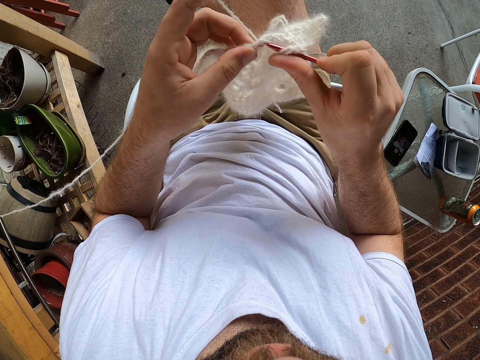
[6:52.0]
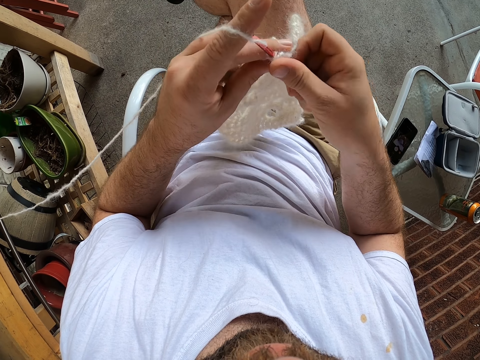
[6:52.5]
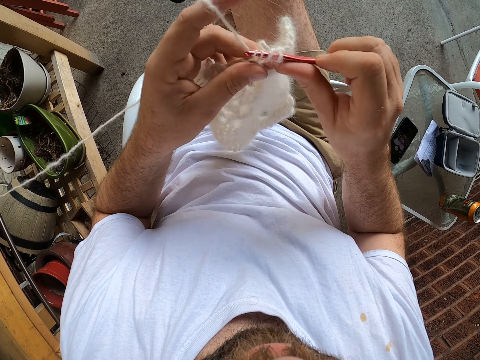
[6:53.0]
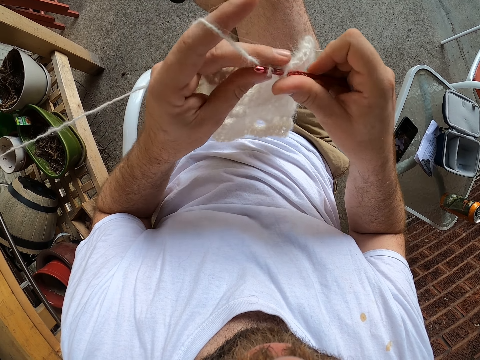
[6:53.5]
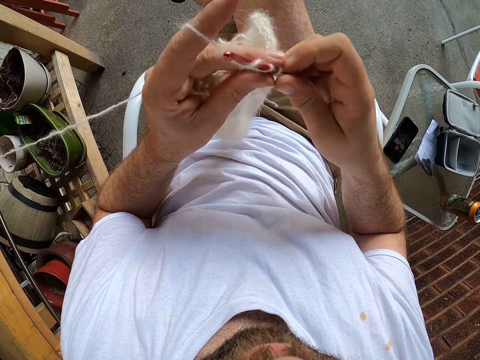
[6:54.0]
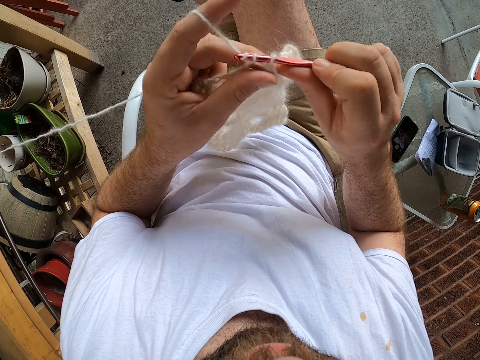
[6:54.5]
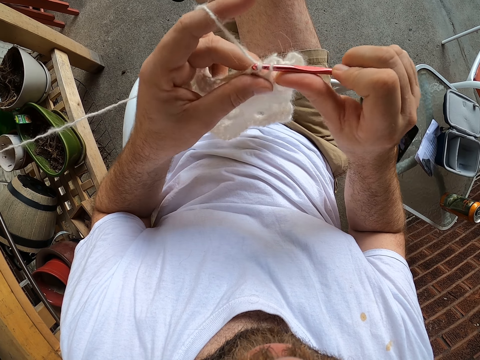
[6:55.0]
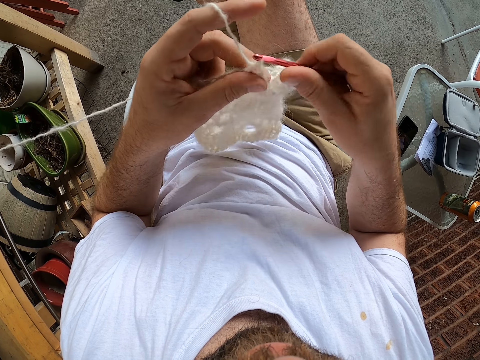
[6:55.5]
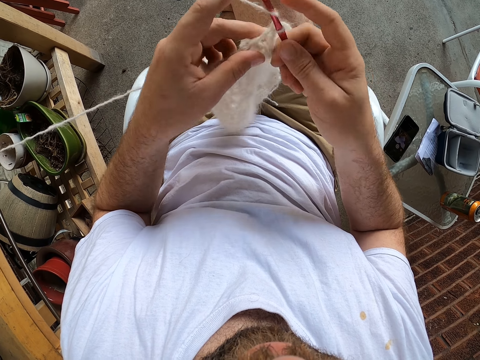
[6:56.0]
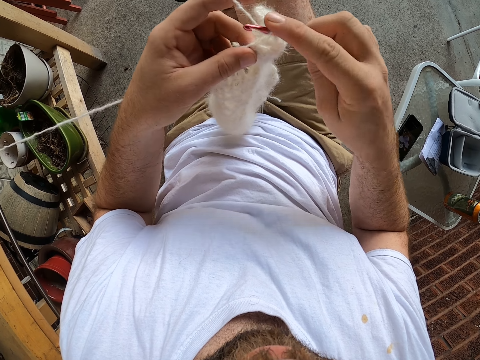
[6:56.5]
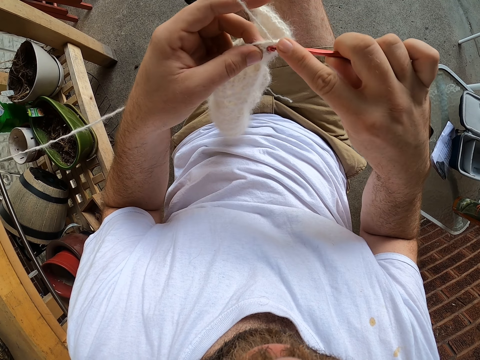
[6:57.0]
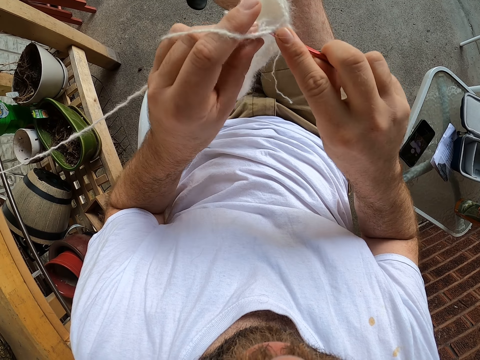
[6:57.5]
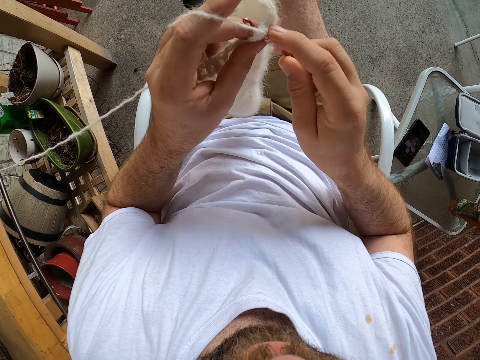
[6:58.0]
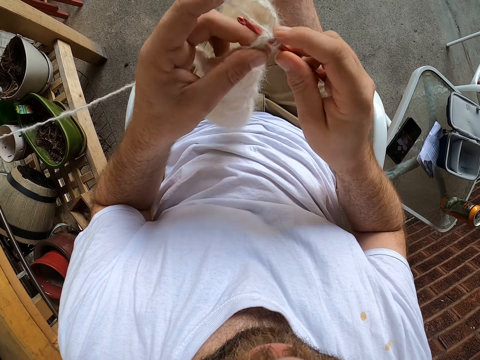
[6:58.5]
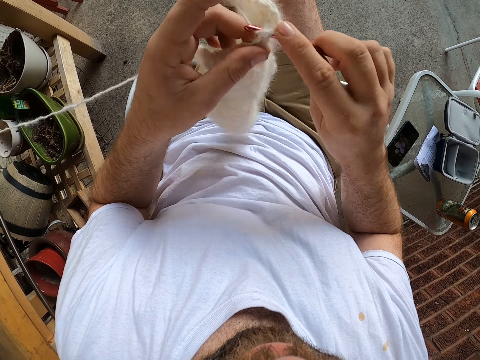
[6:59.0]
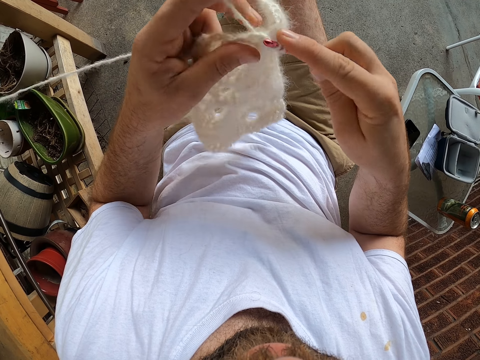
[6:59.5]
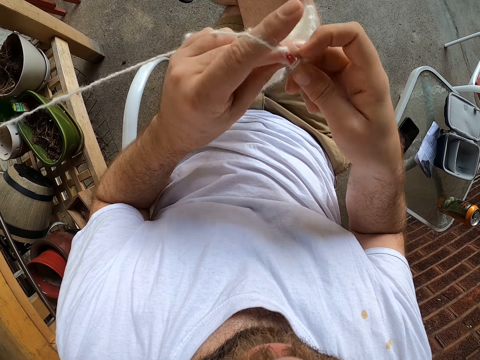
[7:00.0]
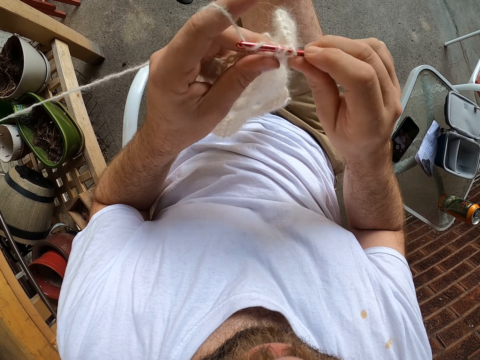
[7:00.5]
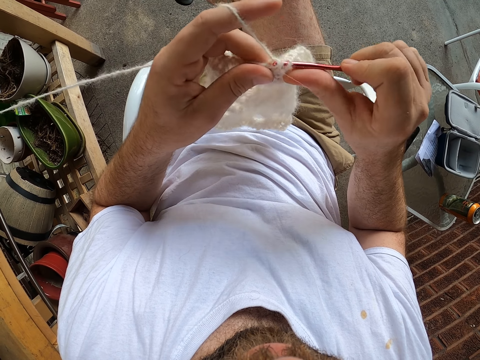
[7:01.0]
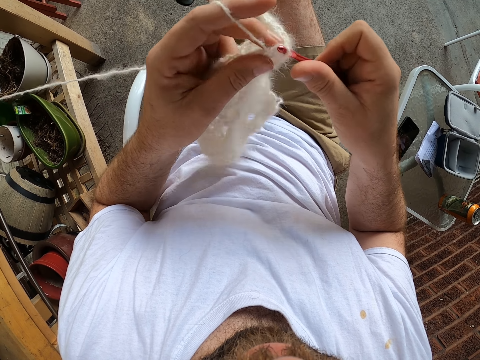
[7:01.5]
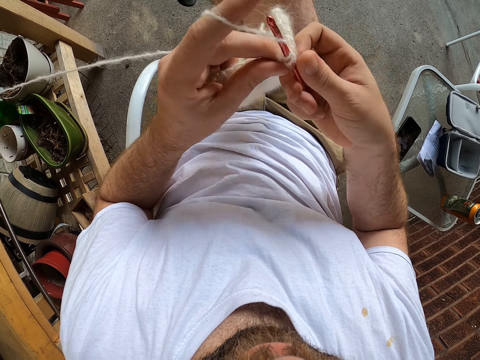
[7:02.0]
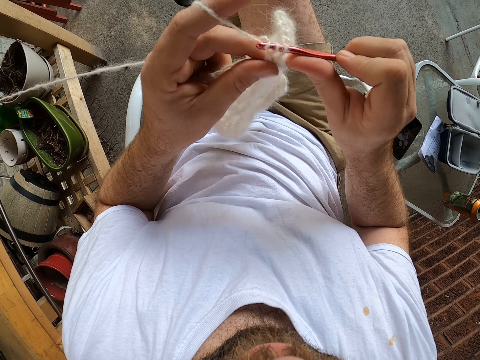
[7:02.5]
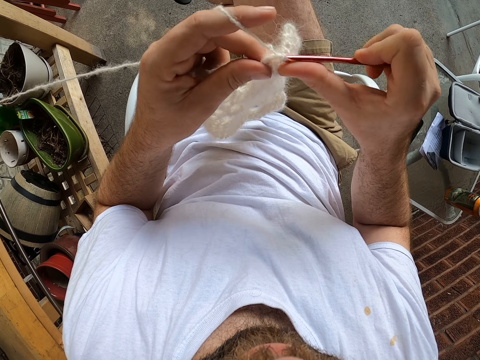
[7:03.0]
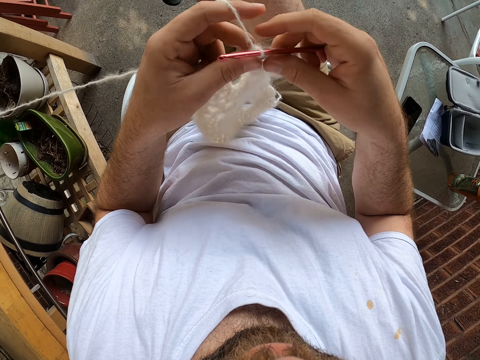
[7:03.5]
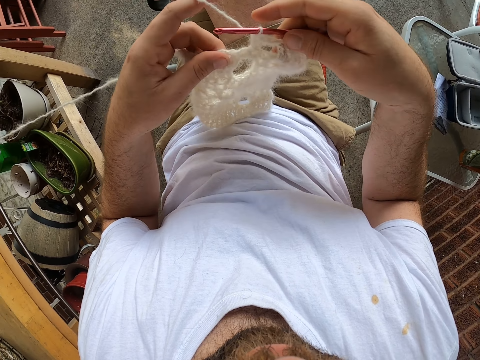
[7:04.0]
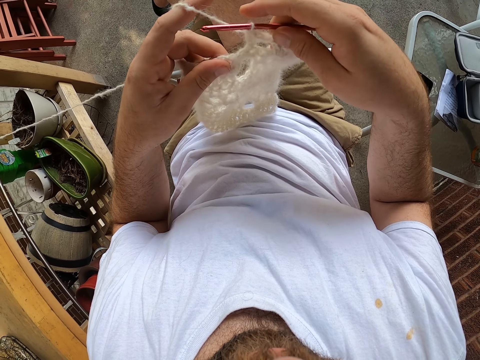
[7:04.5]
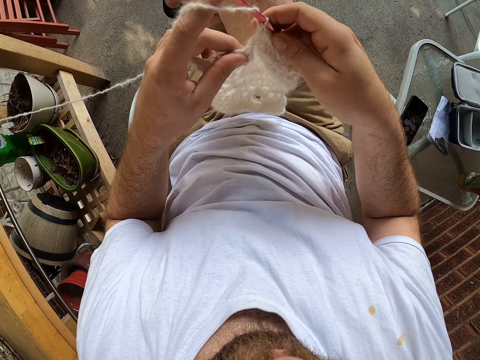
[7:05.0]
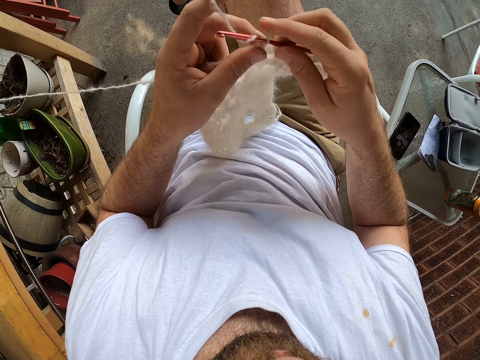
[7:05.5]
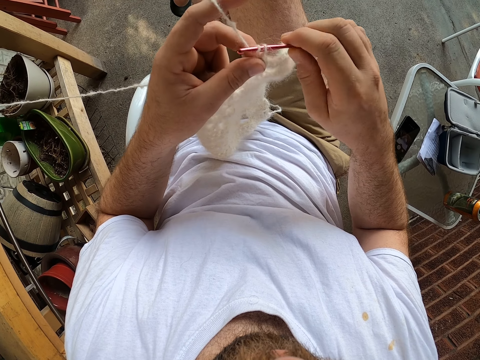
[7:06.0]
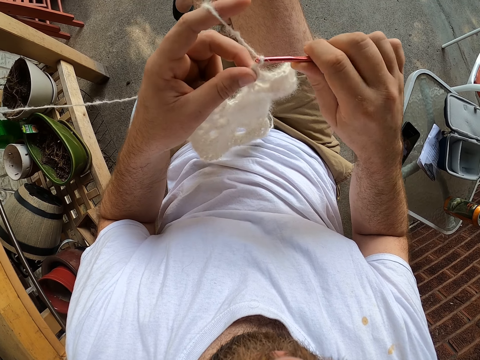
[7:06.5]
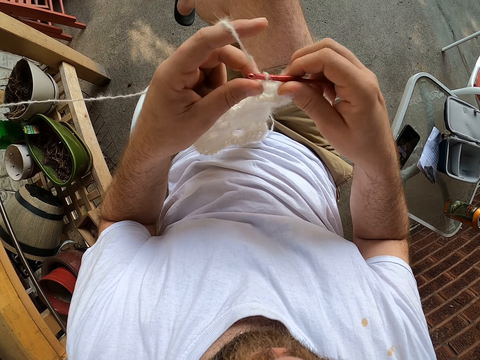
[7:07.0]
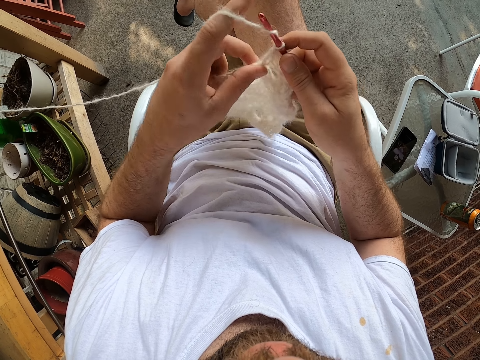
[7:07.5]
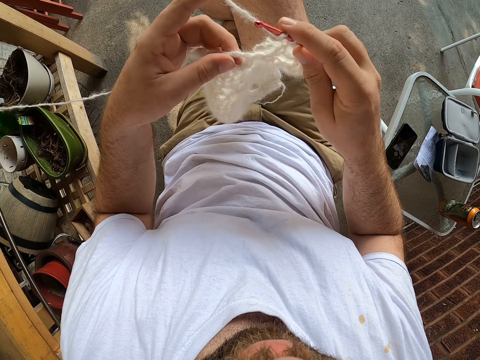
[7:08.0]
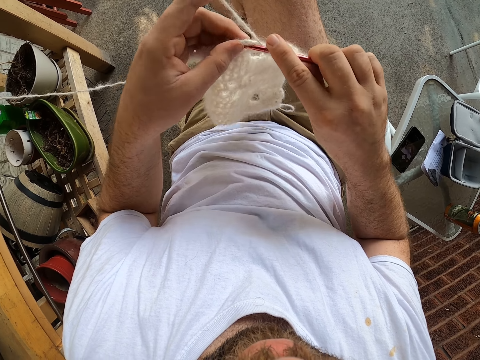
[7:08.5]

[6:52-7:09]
The camera wearer hooks a knitting thread with a crochet hook and rolls the knitting thread on the crochet hook. They hook the knitting thread with the crochet hook and roll the knitting thread on the crochet hook. They hook the knitting thread with the crochet hook and roll the knitting thread on the crochet hook. They knit the fabric. They hook the knitting thread with the crochet hook and roll the knitting thread on the crochet hook. They hook the knitting thread with the crochet hook and roll the knitting thread on the crochet hook. They hook the knitting thread with the crochet hook. They hold the crochet hook. They roll the knitting thread on the crochet hook. They knit the cloth with the wool and the needle. They hook the knitting thread with the crochet hook and roll the knitting thread on the crochet hook.

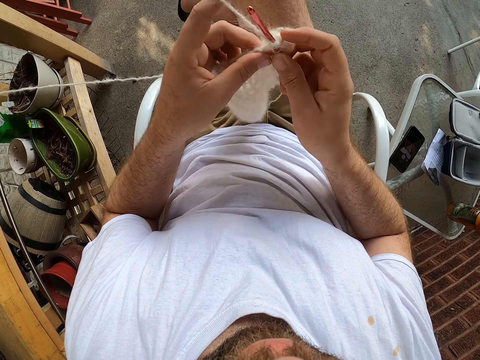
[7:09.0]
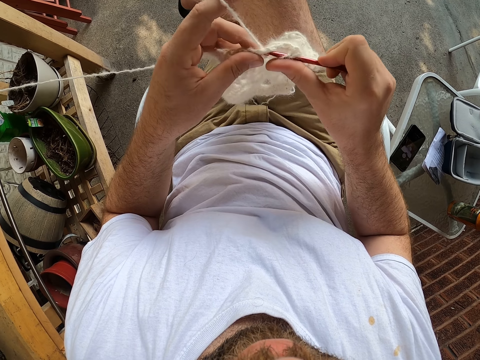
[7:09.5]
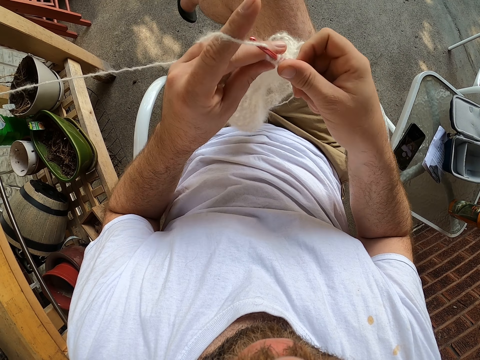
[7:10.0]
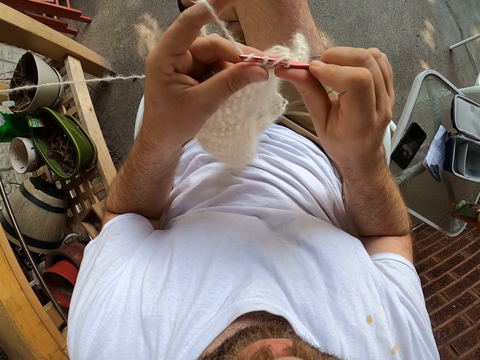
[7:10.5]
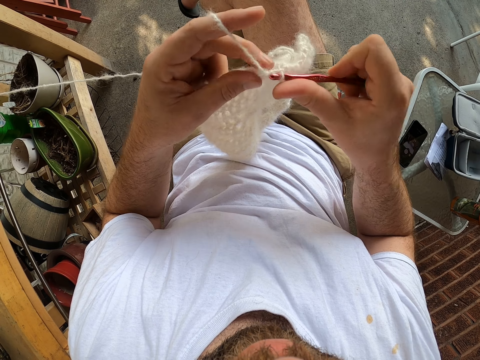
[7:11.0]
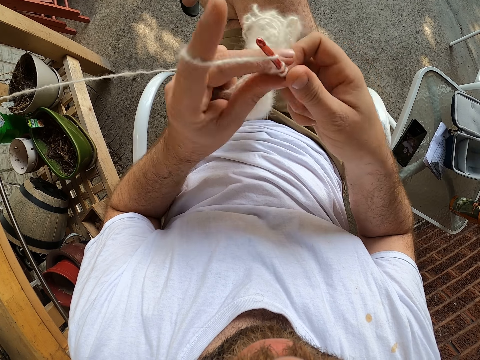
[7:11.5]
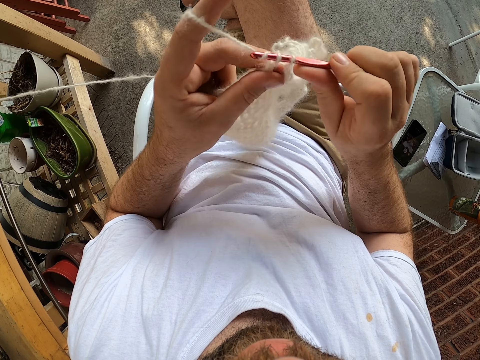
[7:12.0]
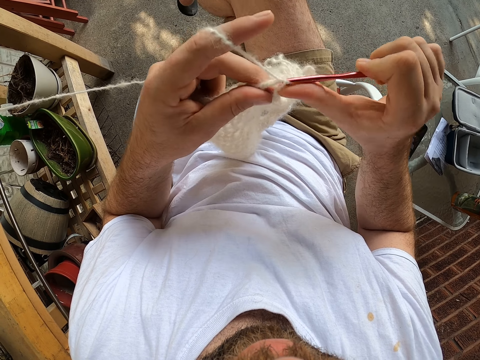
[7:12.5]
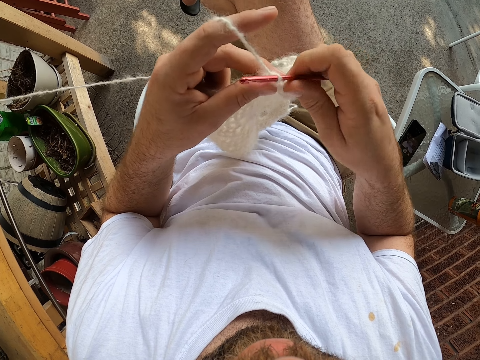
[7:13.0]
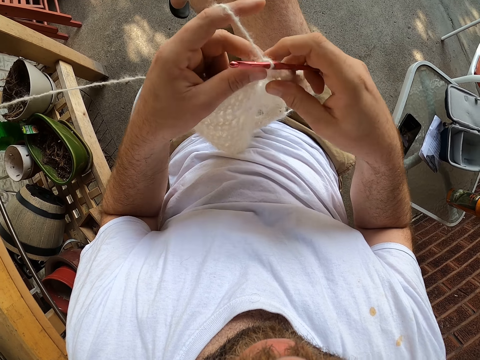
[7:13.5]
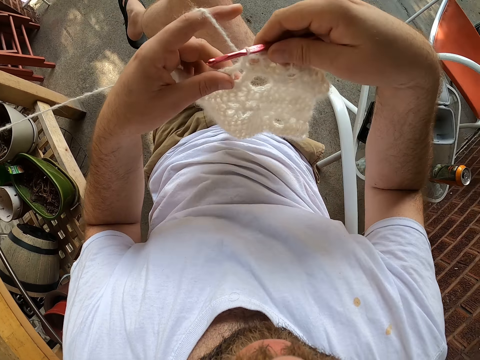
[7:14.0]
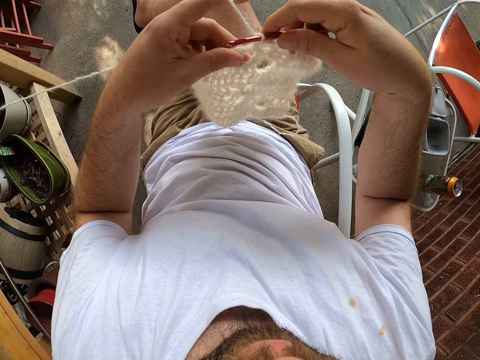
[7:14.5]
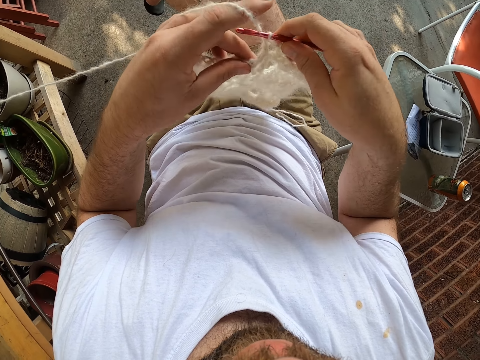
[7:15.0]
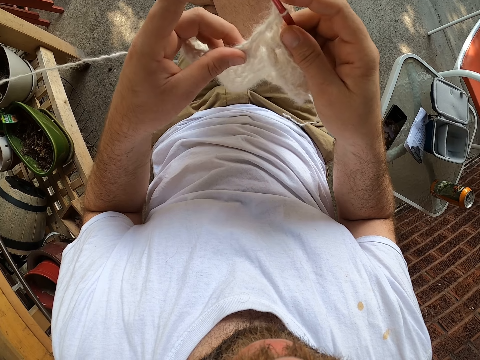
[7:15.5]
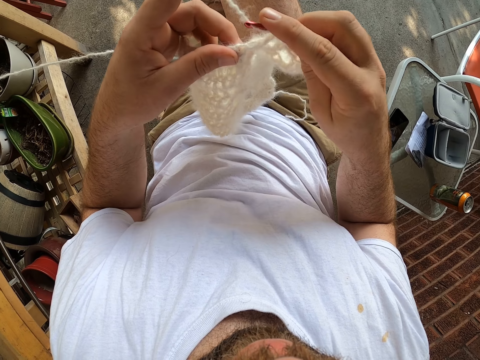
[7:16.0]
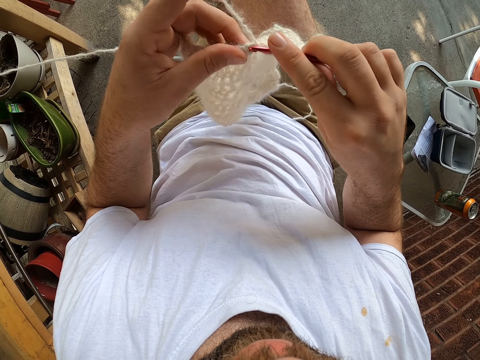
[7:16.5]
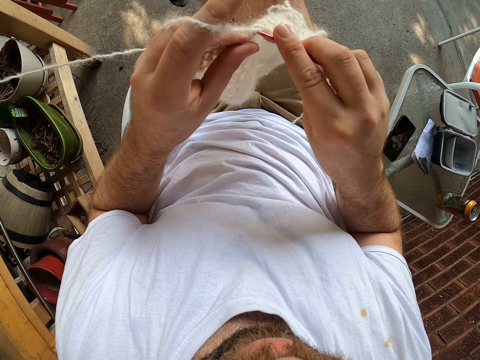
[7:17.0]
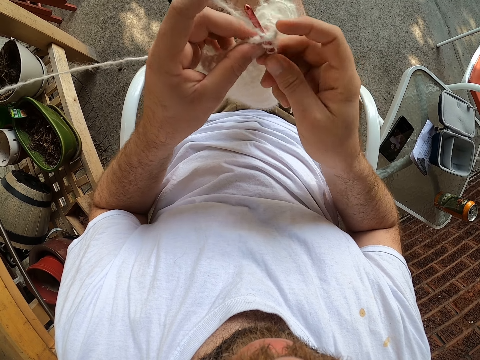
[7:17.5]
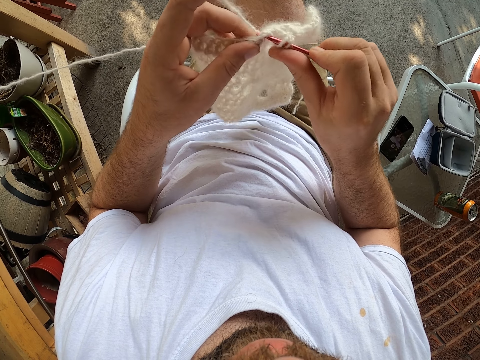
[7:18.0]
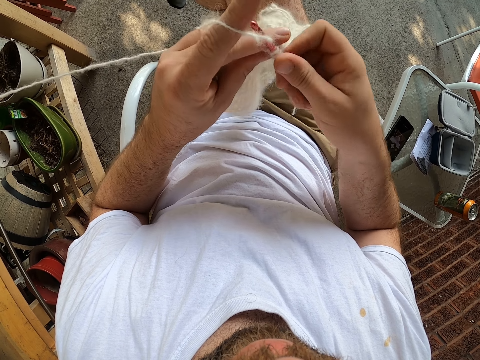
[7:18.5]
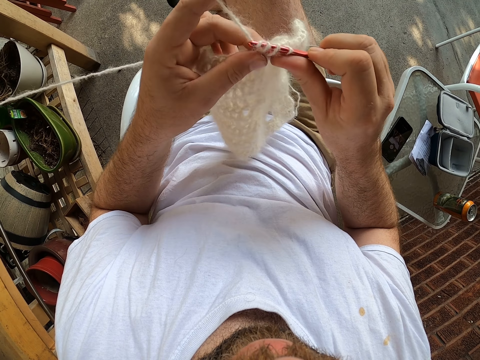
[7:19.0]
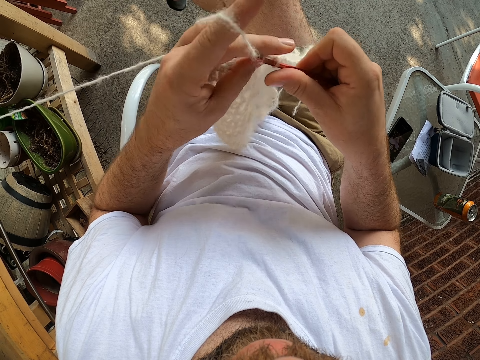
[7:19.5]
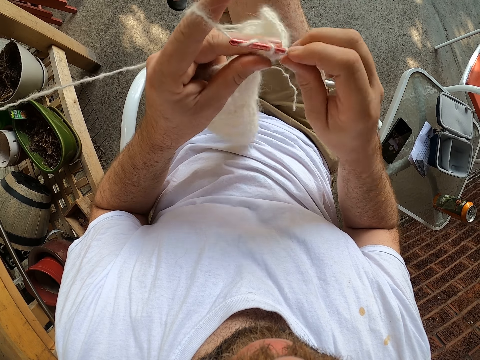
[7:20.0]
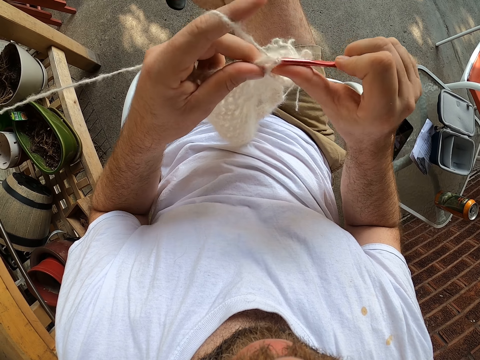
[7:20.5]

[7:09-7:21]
The camera wearer knits the fabric. They hook a knitting thread with a crochet hook. They roll the knitting thread on the crochet hook. They hook the knitting thread with the crochet hook. They roll the knitting thread on the crochet hook. They hook the knitting thread with the crochet hook. They hold the fabric. They hold the crochet hook. They roll the knitting thread on the crochet hook. They knit the cloth with the wool and the needle. They hook the knitting thread with the crochet hook. They roll the knitting thread on the crochet hook. They hook the knitting thread with the crochet hook. They roll the knitting thread on the crochet hook. They hook the knitting thread with the crochet hook.
